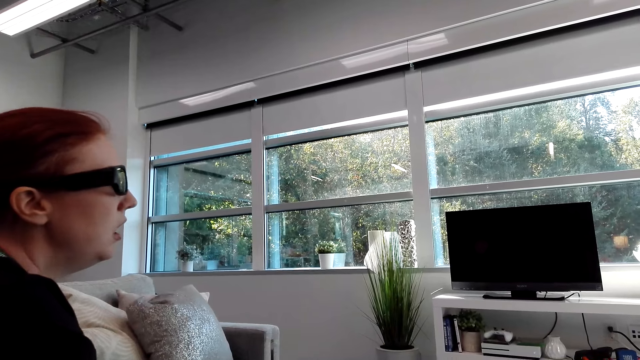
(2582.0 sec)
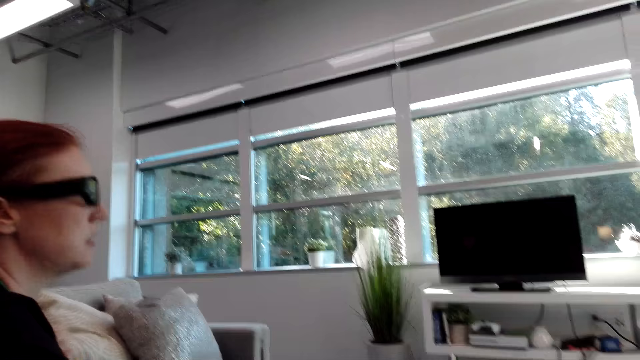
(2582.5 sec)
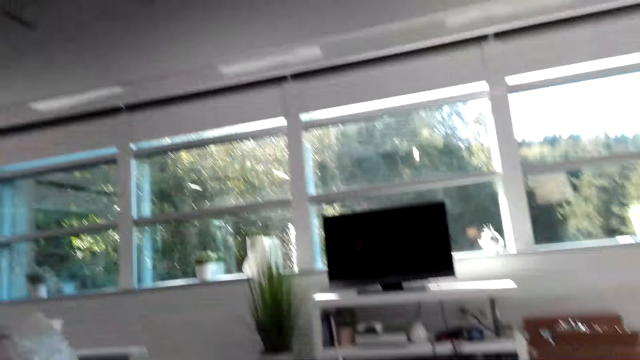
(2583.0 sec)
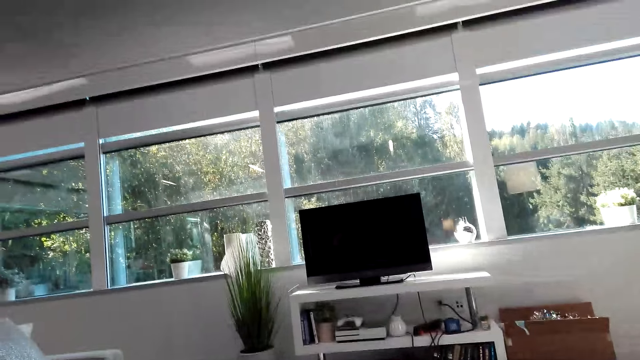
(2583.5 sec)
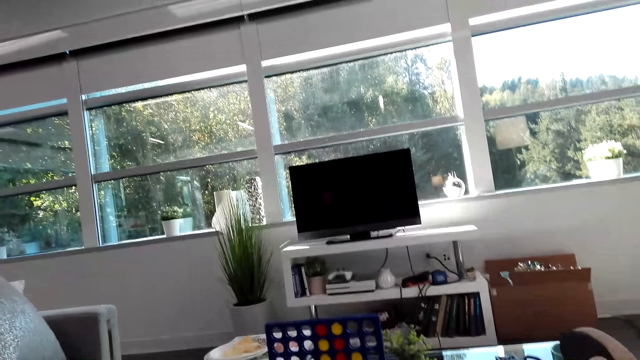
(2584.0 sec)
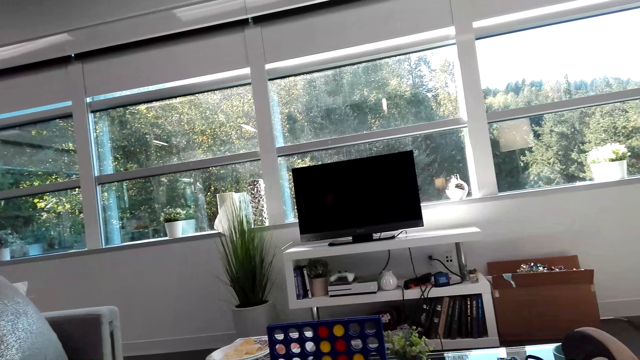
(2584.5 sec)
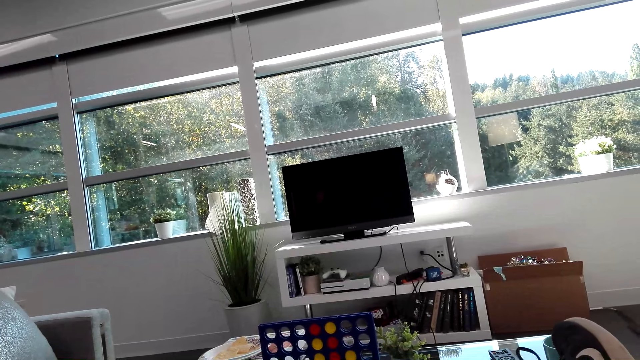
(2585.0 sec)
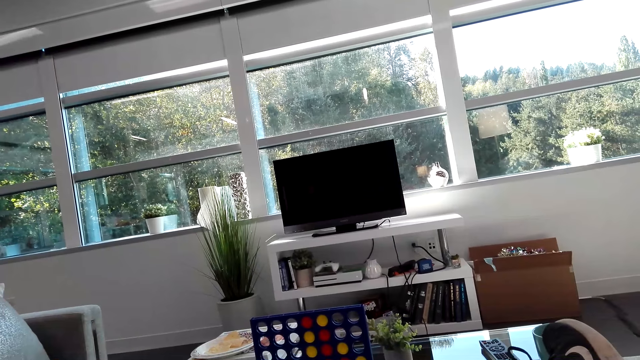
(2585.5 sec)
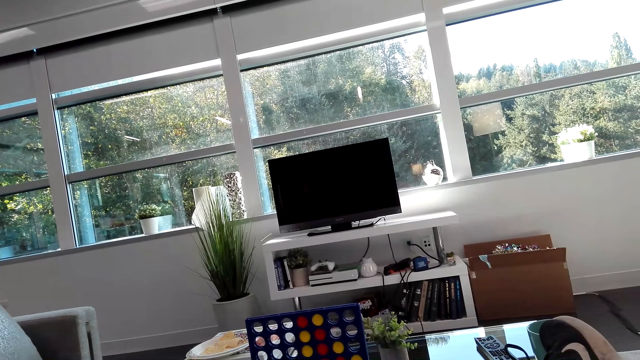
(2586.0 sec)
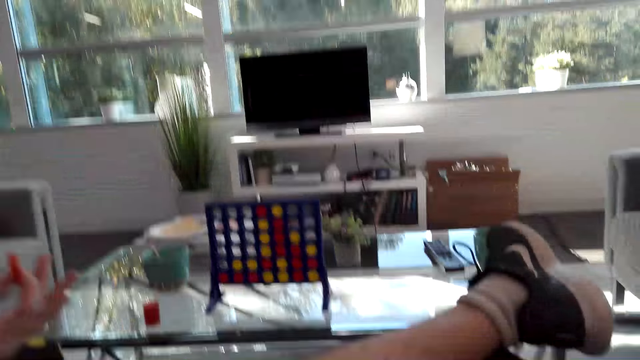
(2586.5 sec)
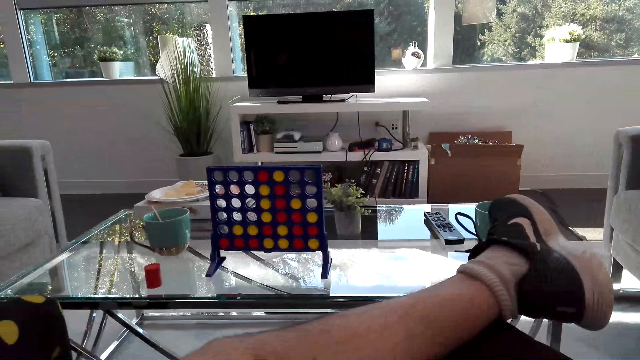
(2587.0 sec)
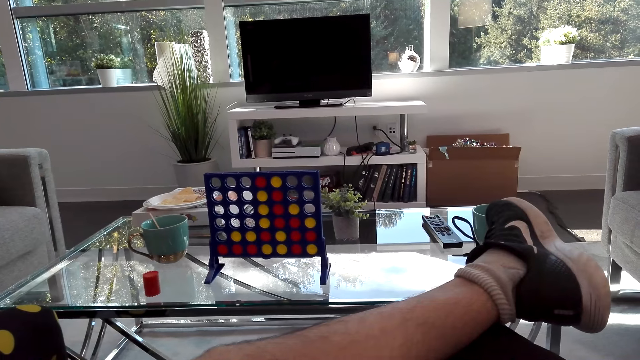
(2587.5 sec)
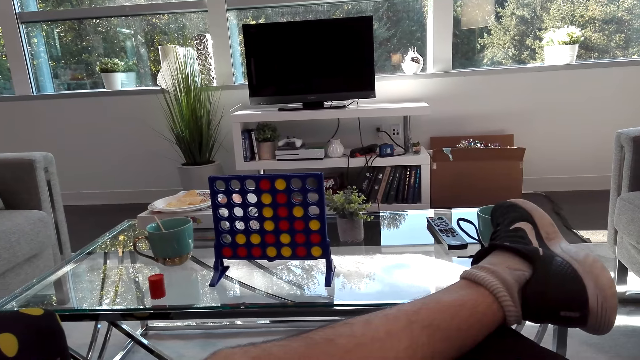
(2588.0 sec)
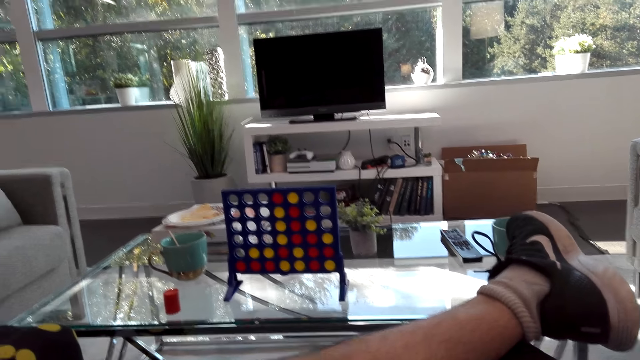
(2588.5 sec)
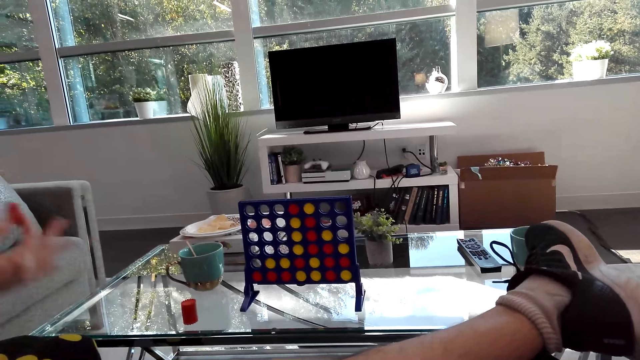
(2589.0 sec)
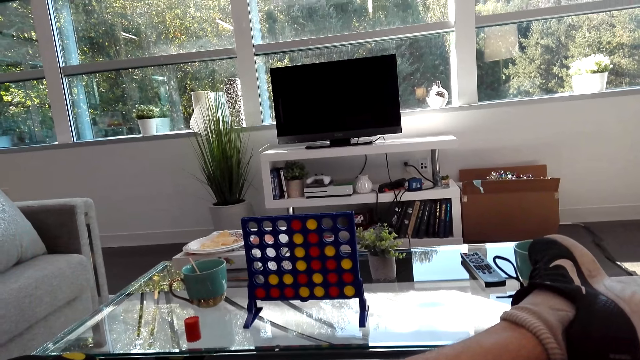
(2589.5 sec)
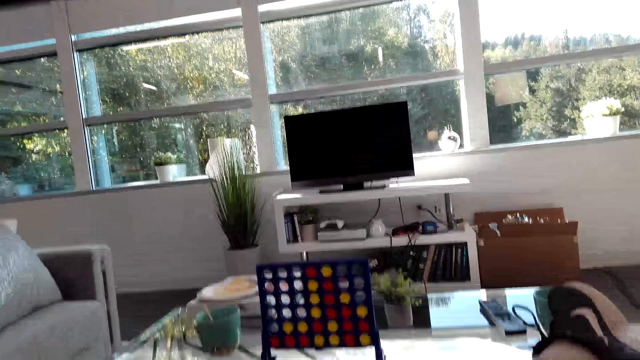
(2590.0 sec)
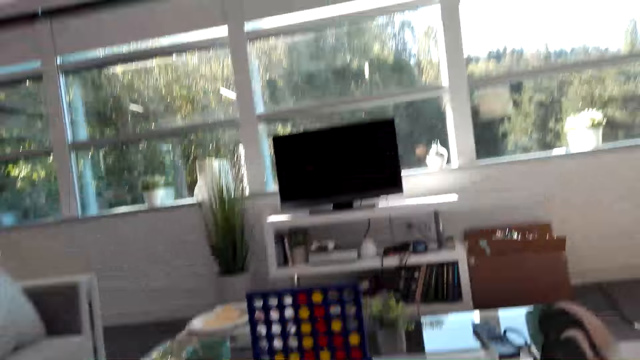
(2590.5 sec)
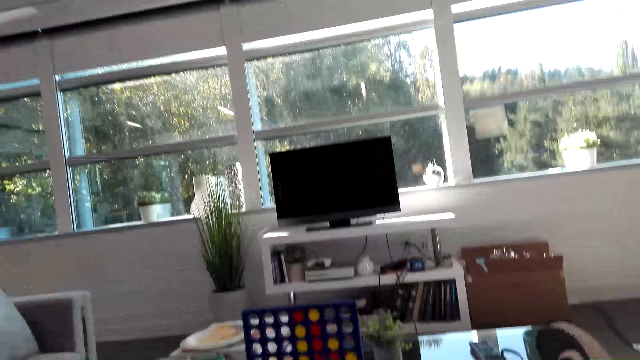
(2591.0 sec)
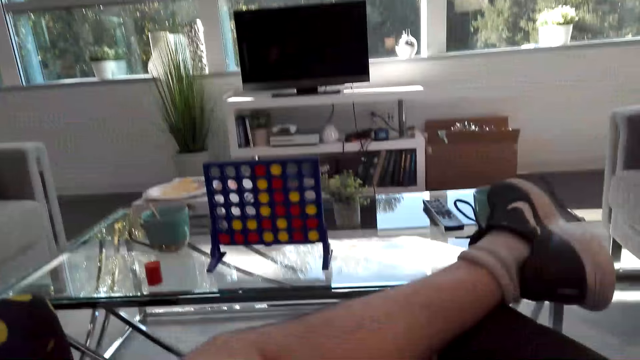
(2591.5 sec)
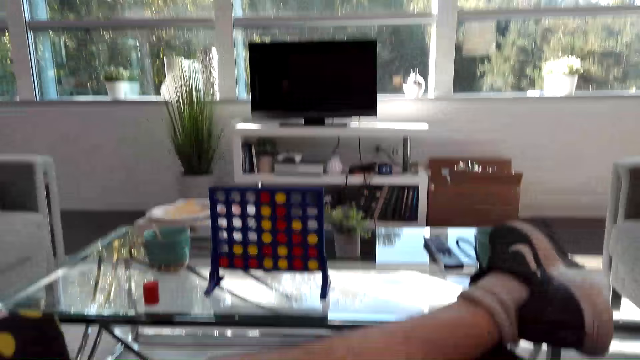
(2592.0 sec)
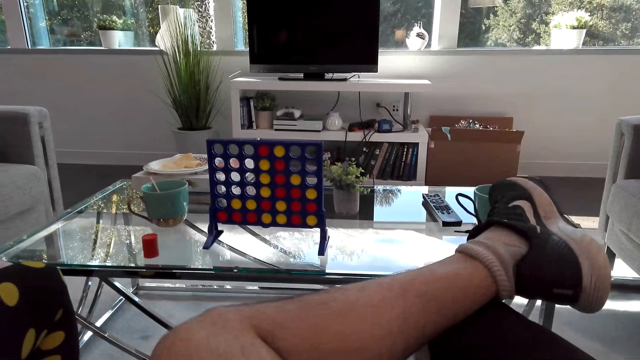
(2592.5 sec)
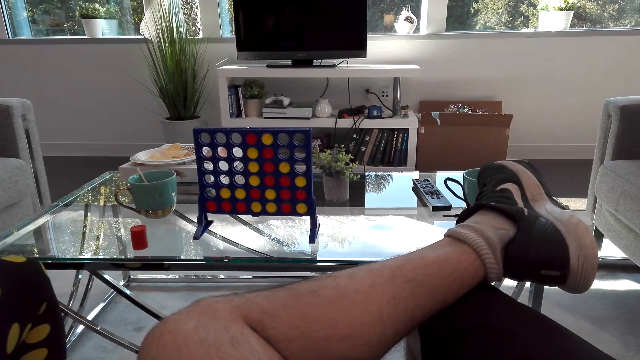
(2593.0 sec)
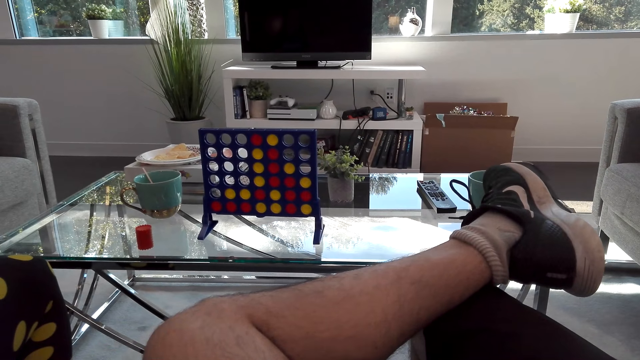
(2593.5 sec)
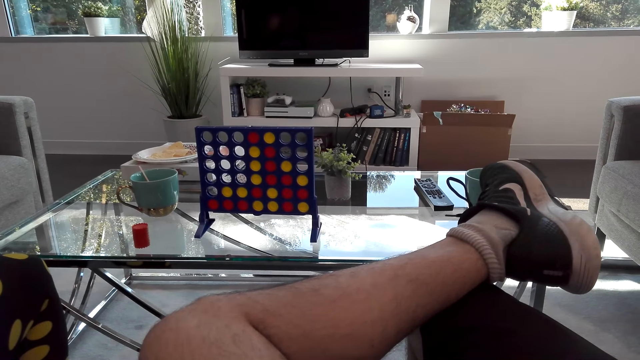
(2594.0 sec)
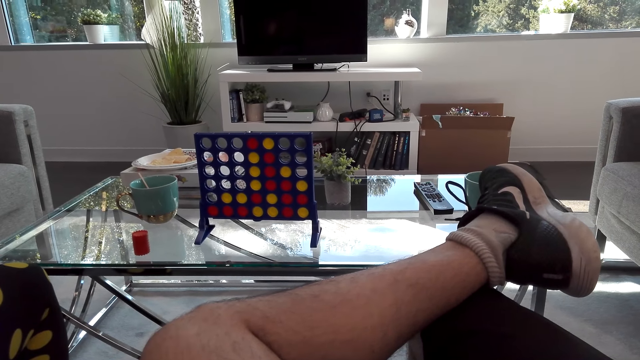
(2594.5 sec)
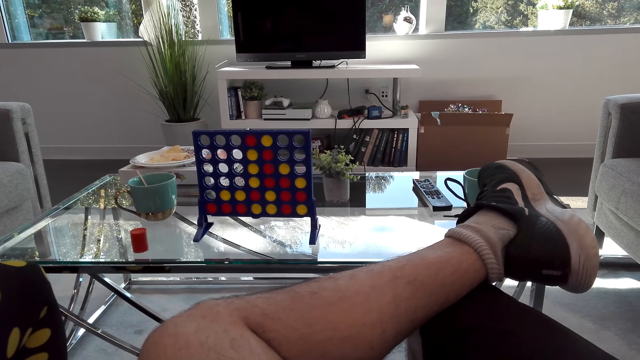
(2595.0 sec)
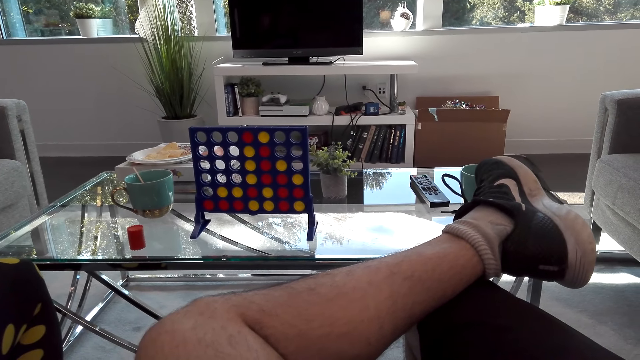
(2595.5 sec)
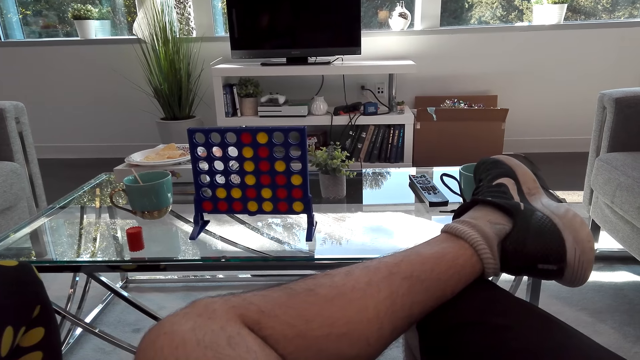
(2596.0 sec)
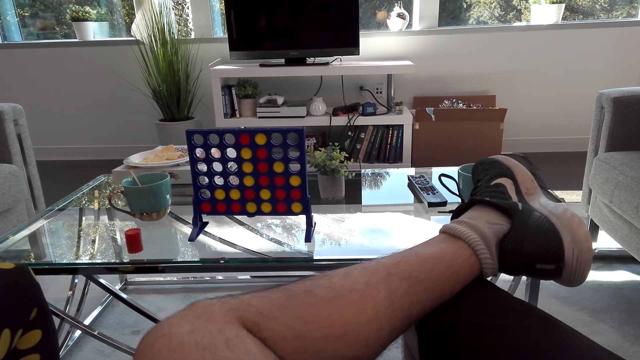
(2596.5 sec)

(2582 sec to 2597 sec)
A woman holds a red checker. The camera wearer looks at the connect 4 game. They dialogue with the woman. They look at the connect 4 game again. They dialogue with the woman again.

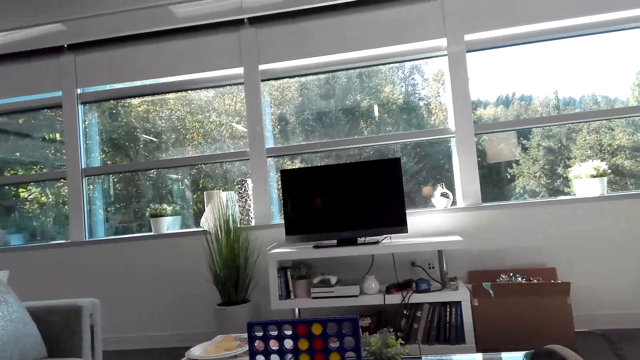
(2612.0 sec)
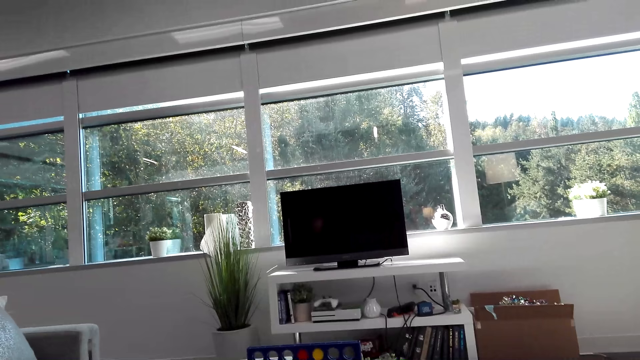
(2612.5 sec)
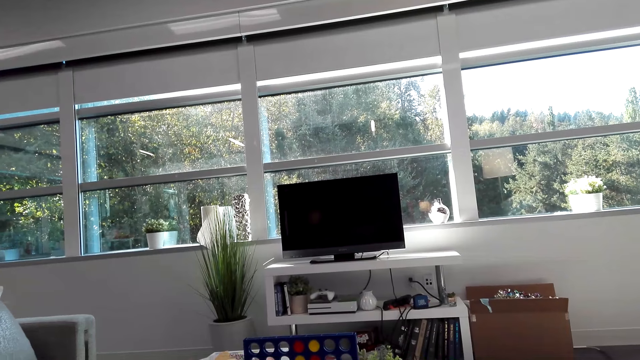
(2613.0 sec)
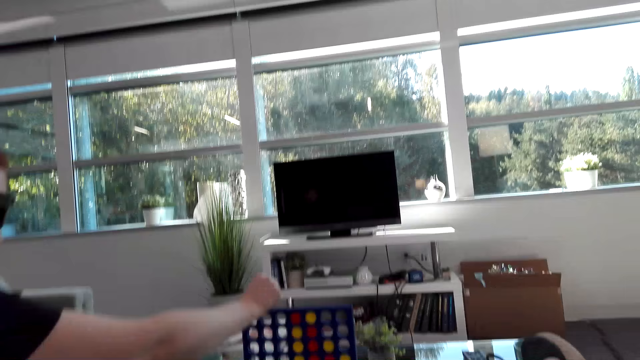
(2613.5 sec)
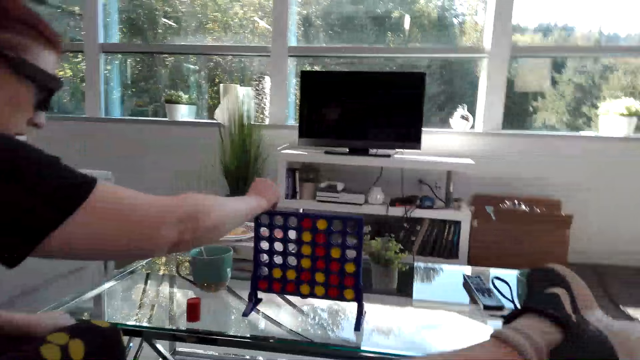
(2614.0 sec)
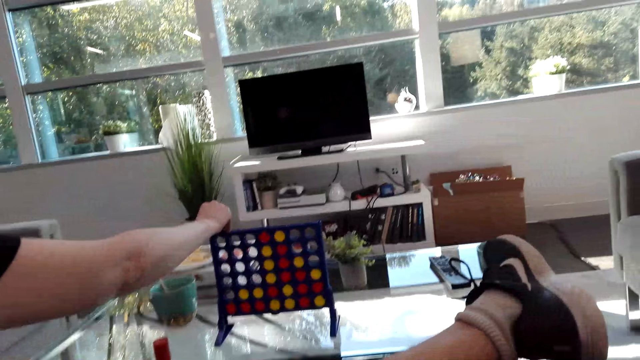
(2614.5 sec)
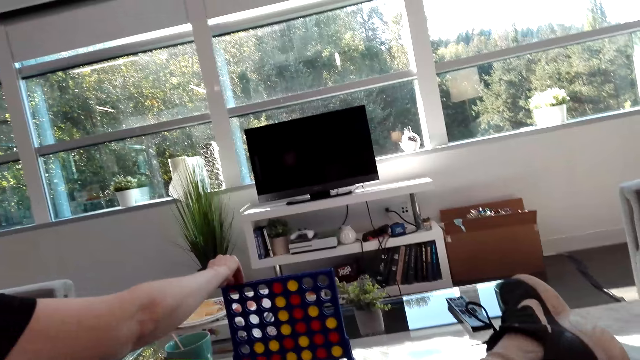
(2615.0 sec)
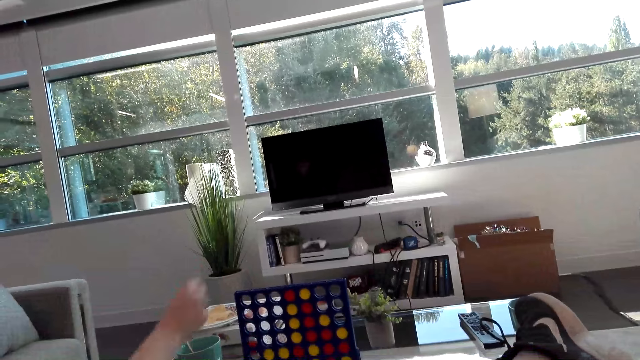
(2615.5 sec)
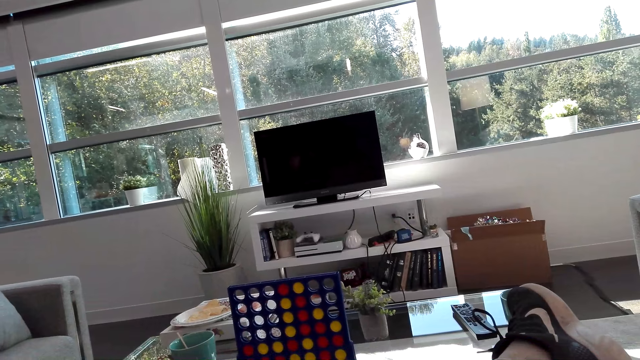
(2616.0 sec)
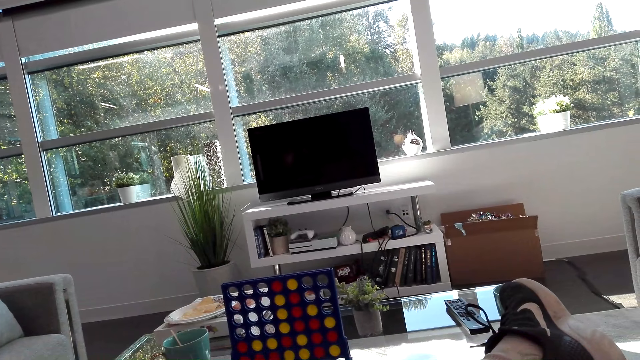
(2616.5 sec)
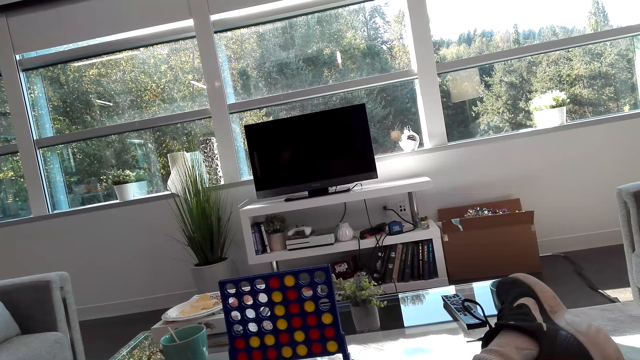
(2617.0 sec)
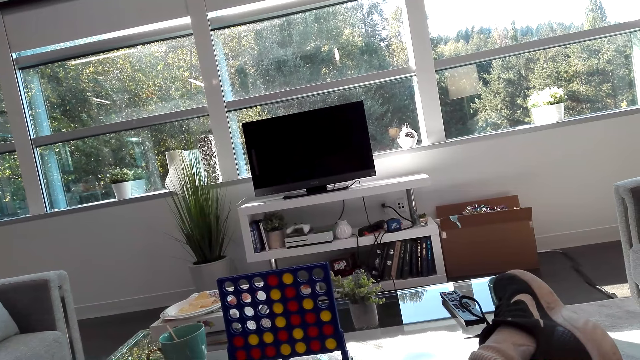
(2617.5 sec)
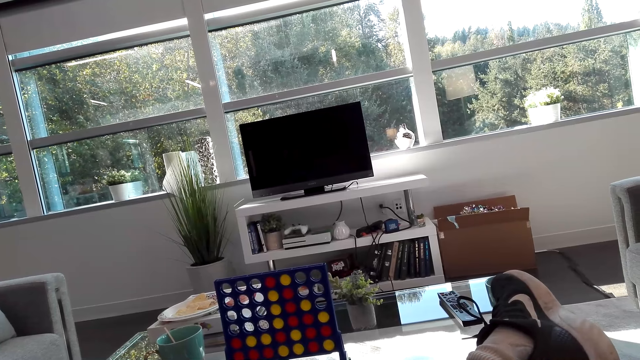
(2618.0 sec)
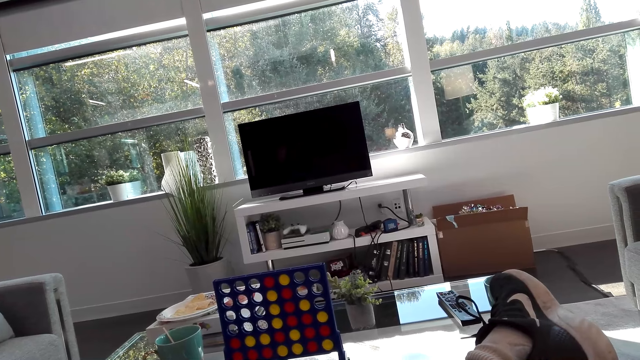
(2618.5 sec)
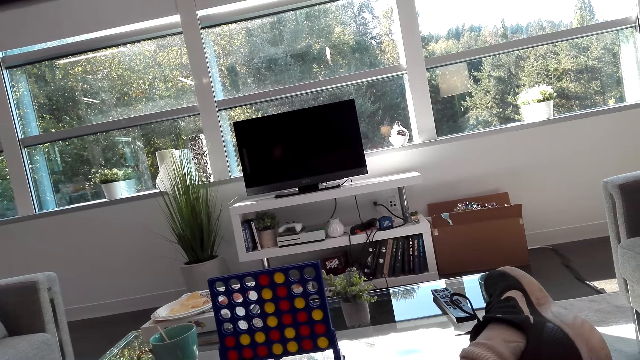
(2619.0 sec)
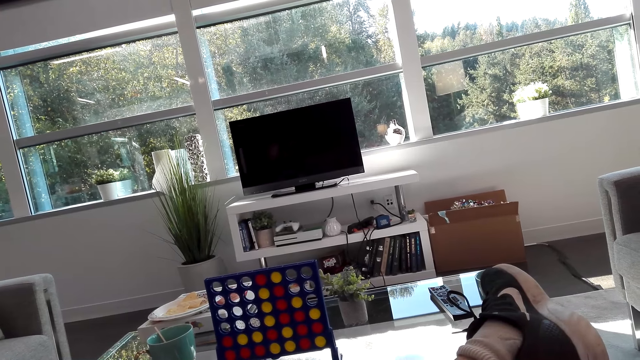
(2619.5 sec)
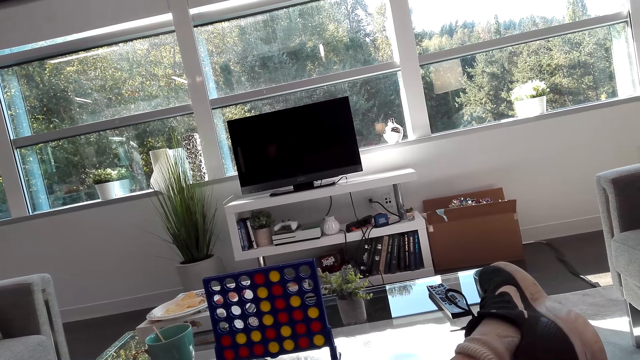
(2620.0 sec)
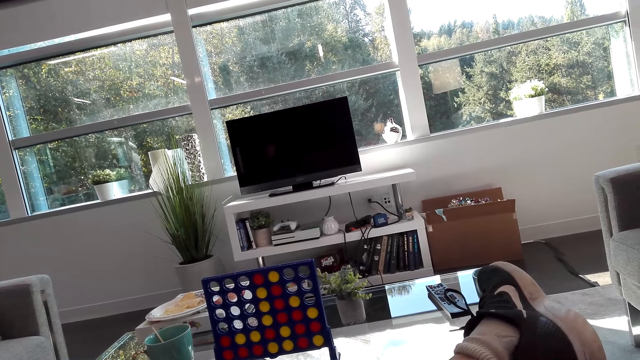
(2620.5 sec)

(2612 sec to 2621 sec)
A woman drops a red checker in the Connect 4. The camera wearer dialogues with the woman. The woman plays the connect game. The camera wearer looks at the Connect 4 game.
